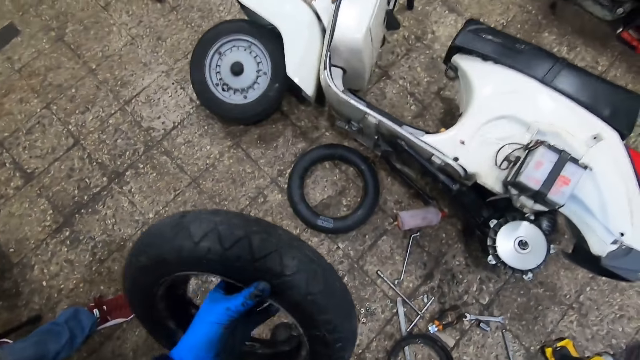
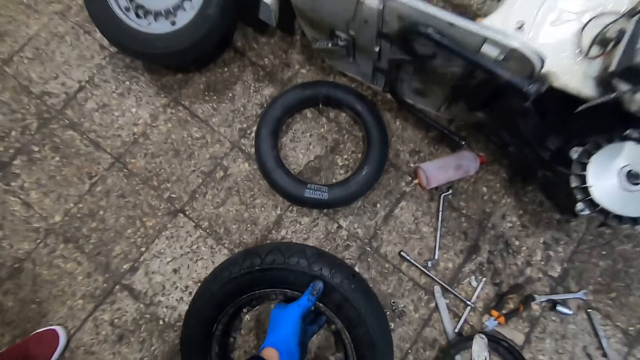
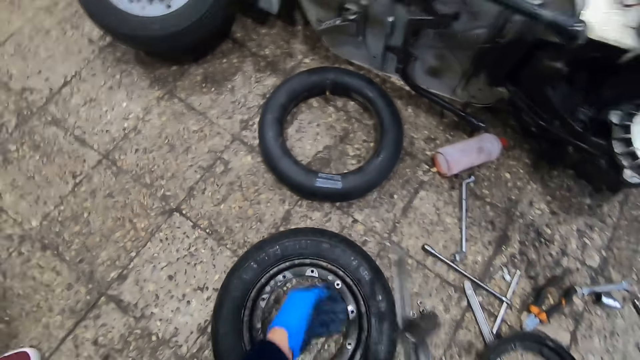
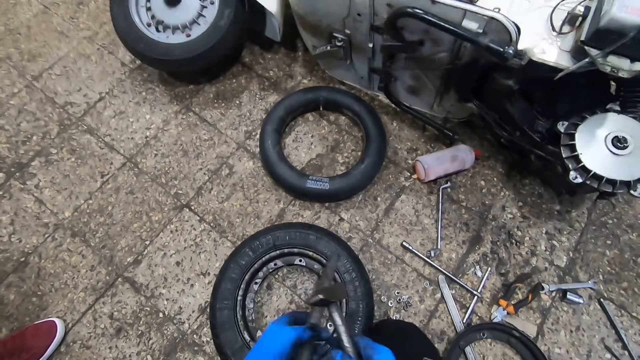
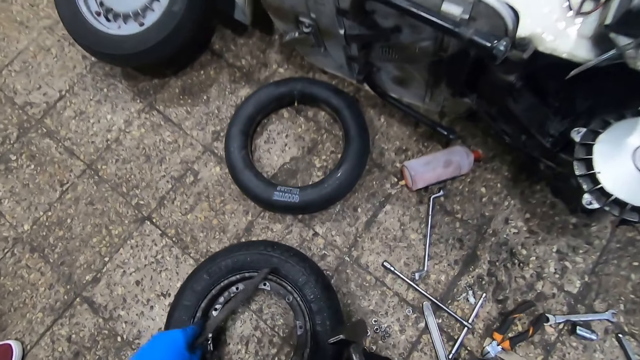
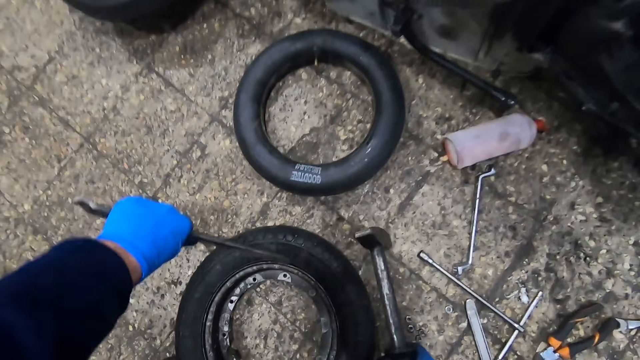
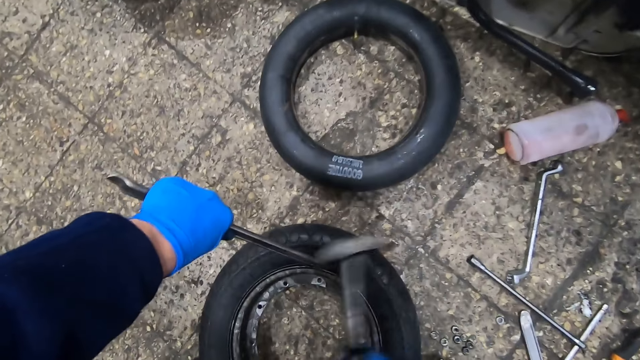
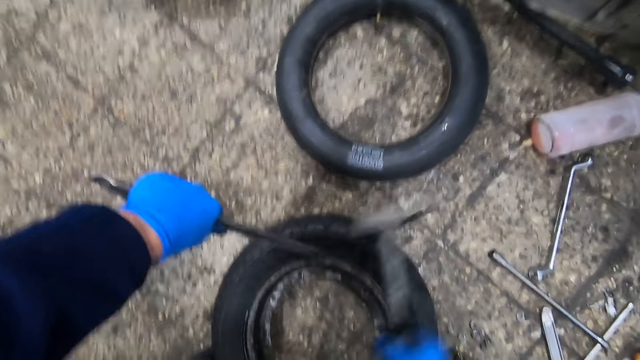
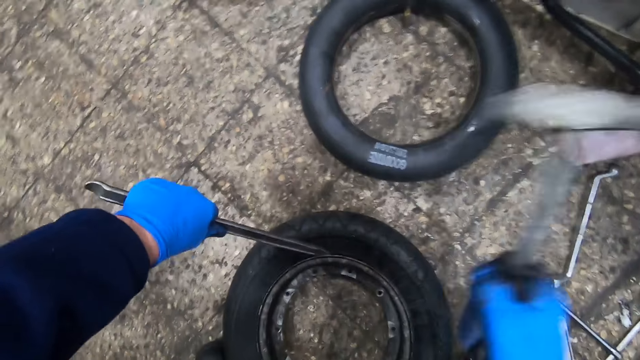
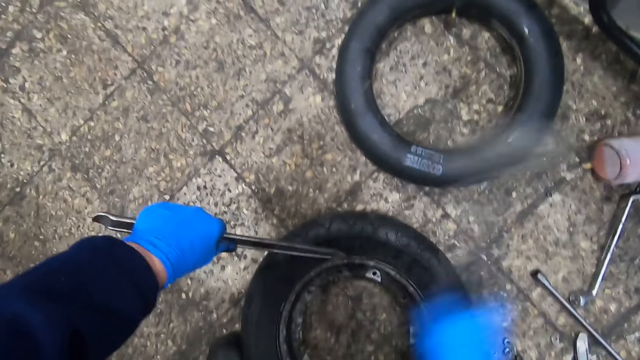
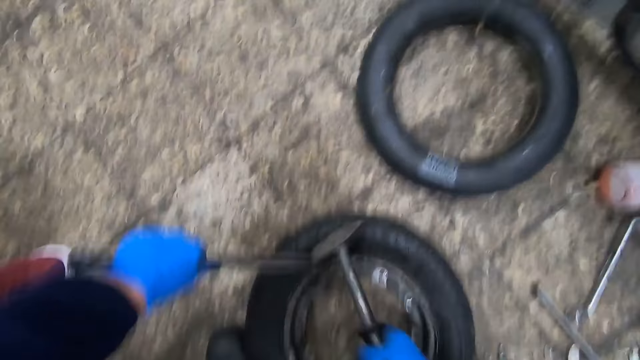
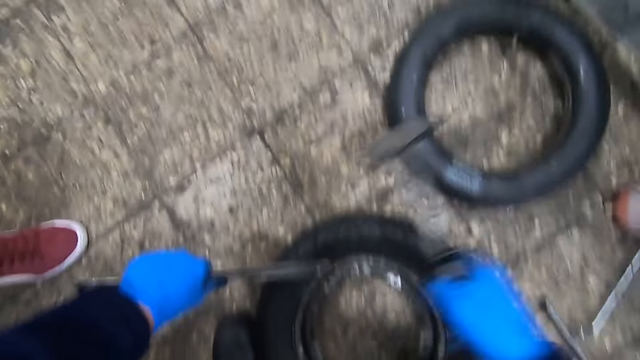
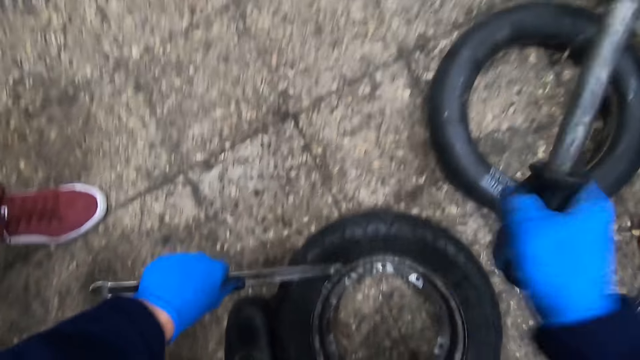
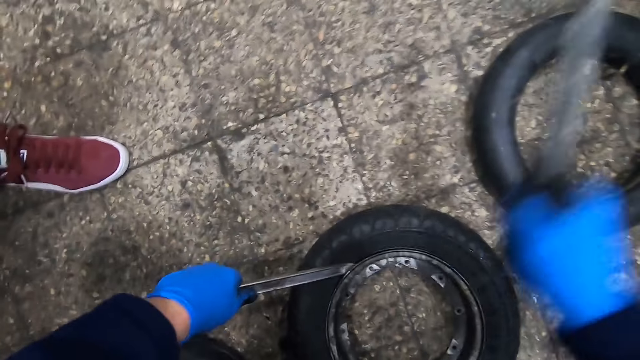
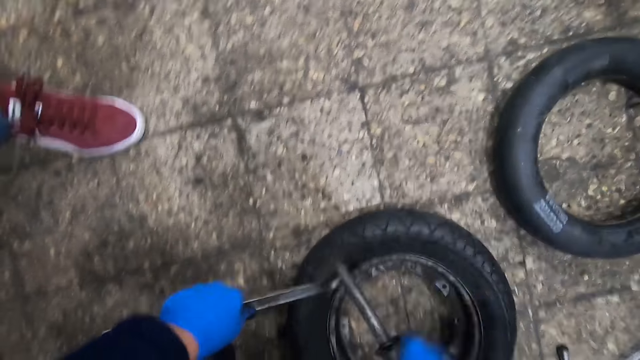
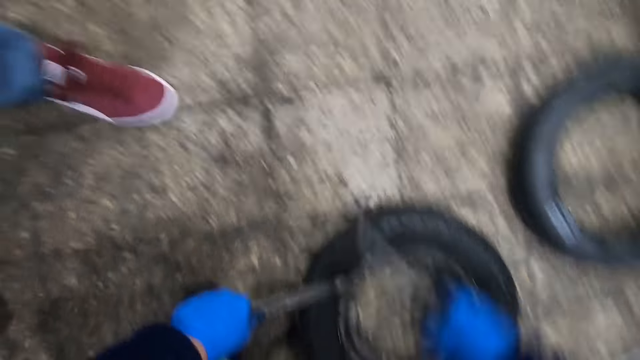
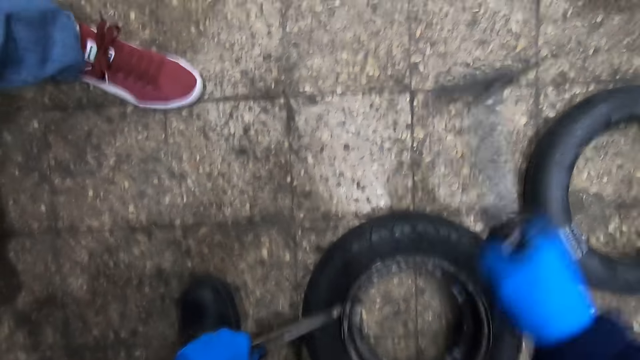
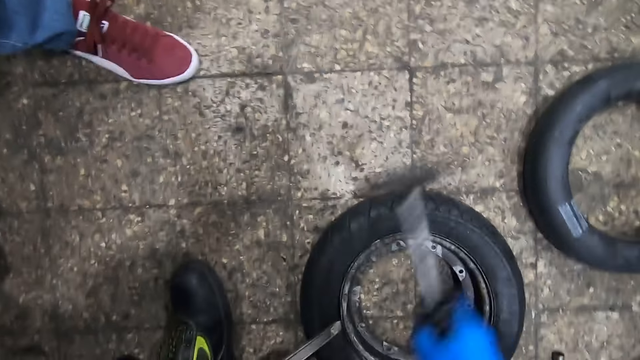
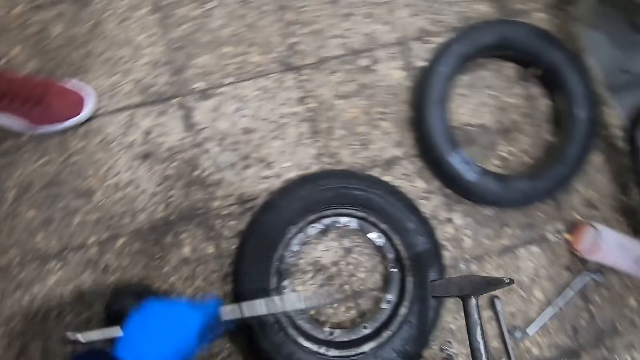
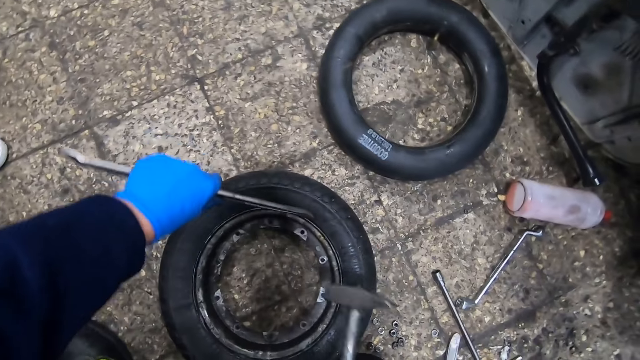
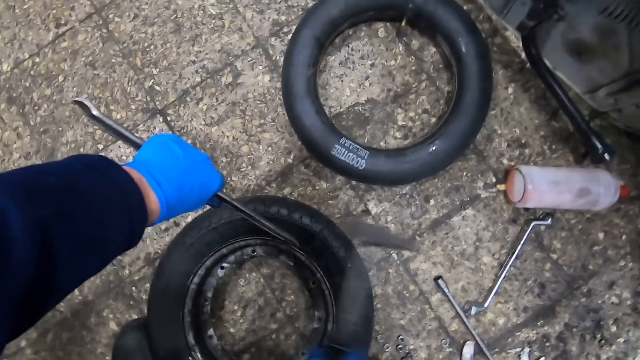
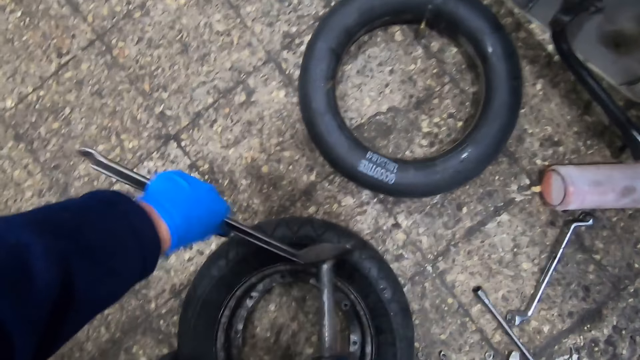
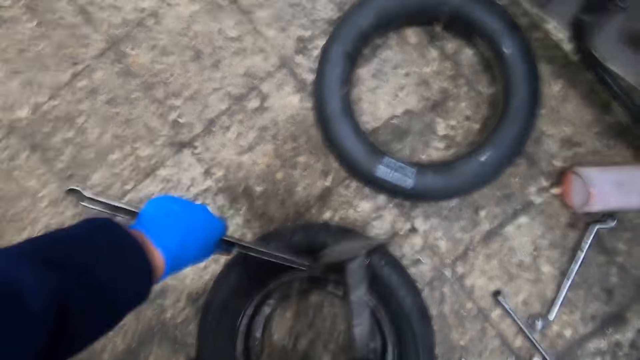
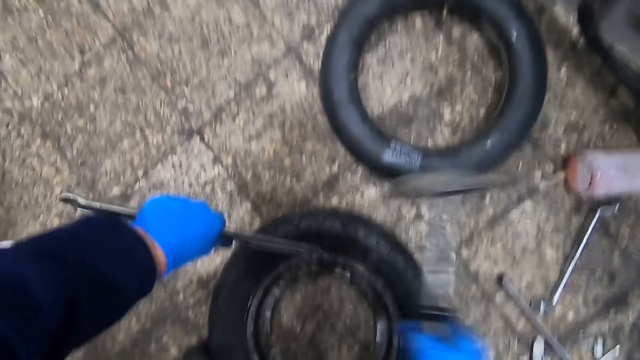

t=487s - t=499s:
The camera wearer places the tire on the floor. He passes the iron from his left hand to his right hand. He places the iron in between the rim of the tire and the rubber. He hits the iron into the tire with the hammer in his right hand.

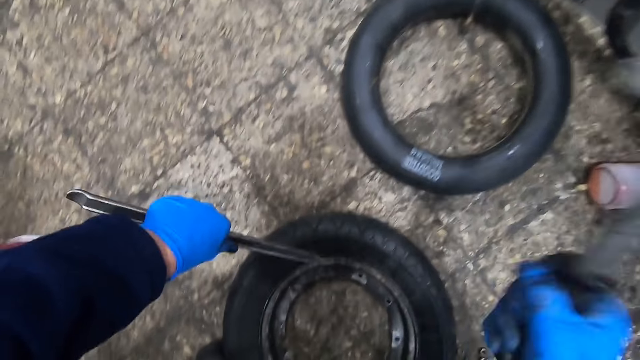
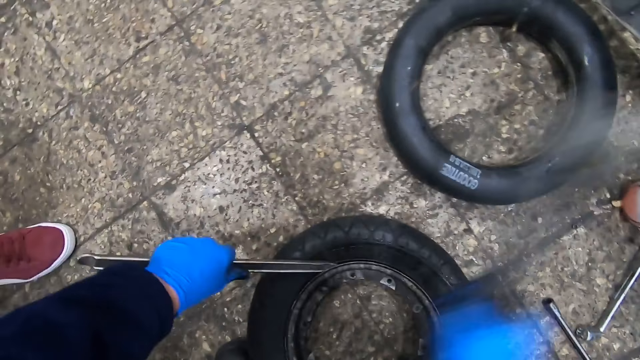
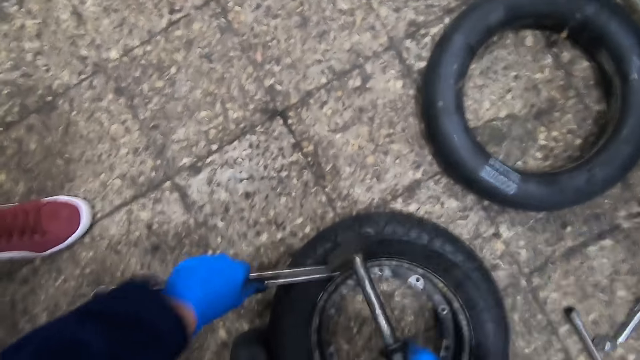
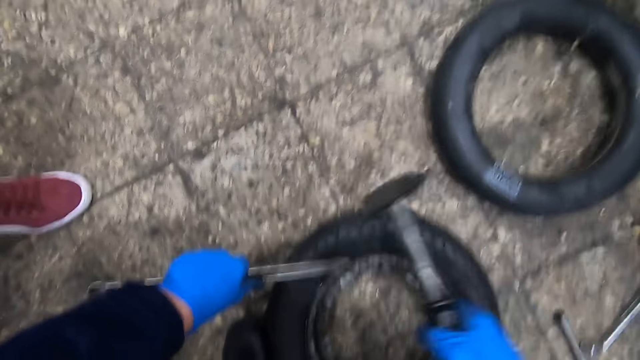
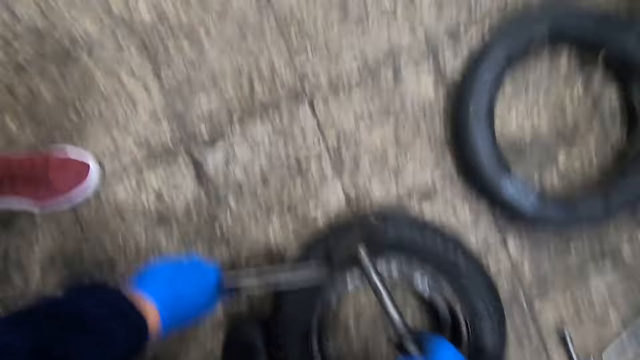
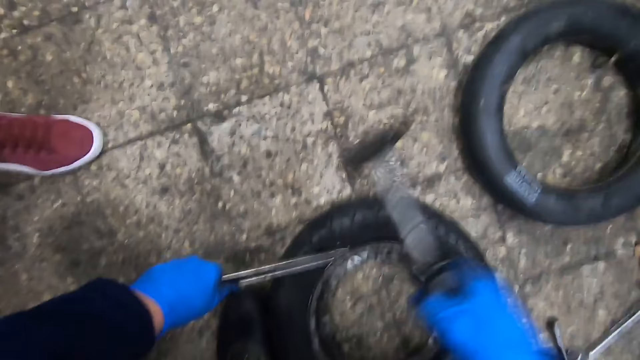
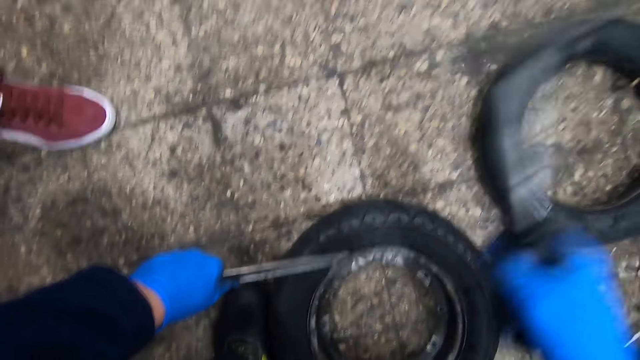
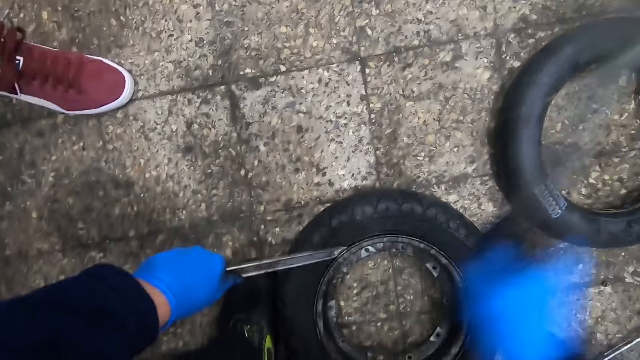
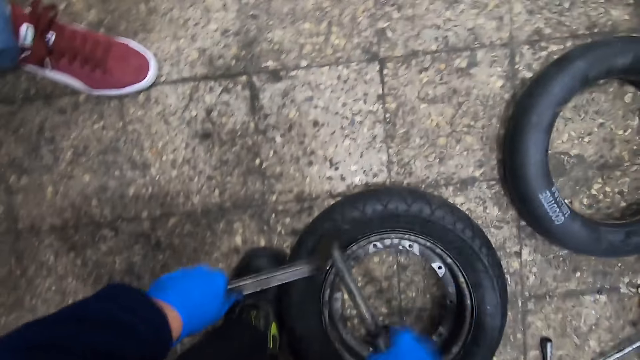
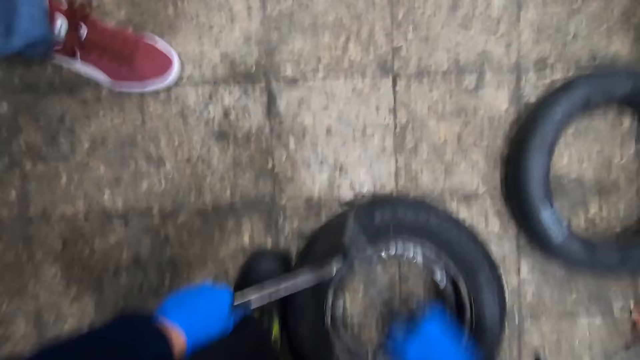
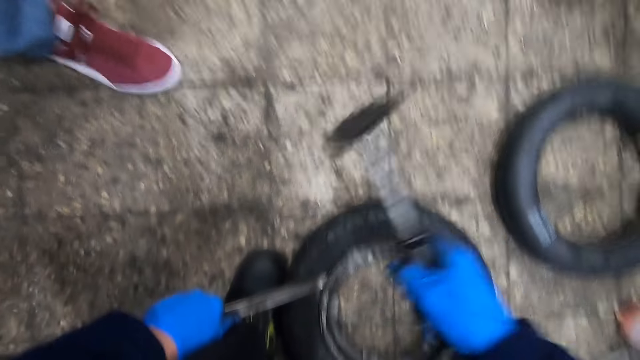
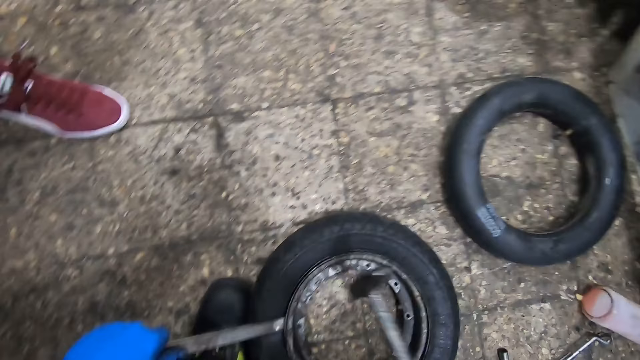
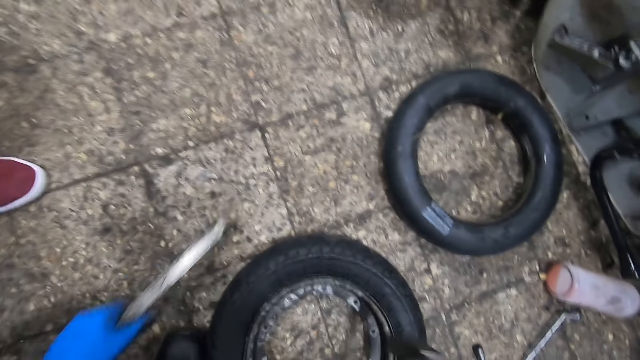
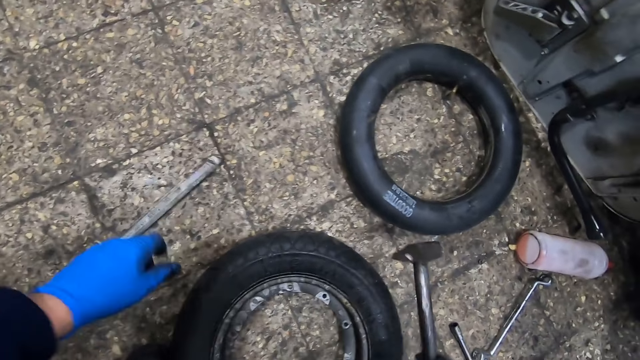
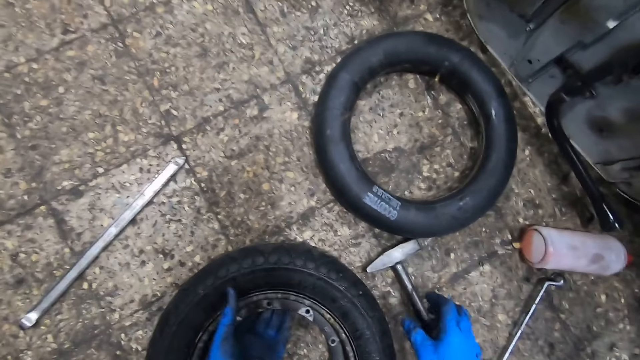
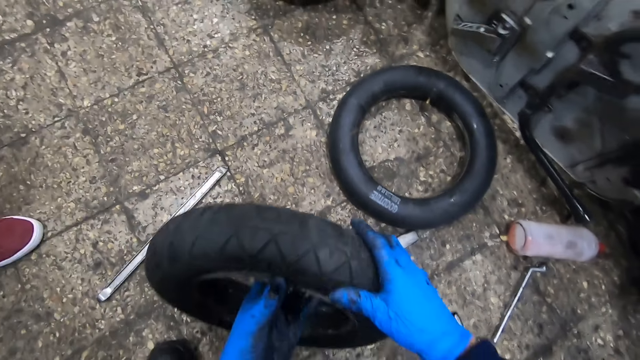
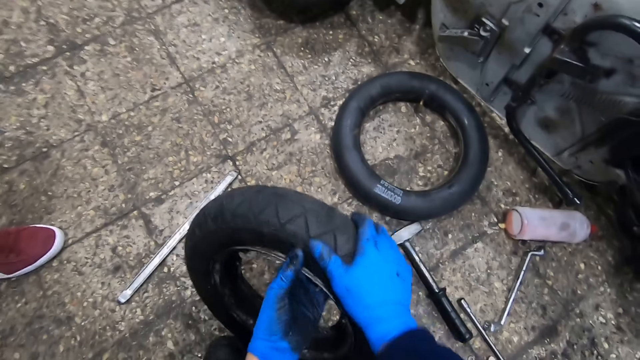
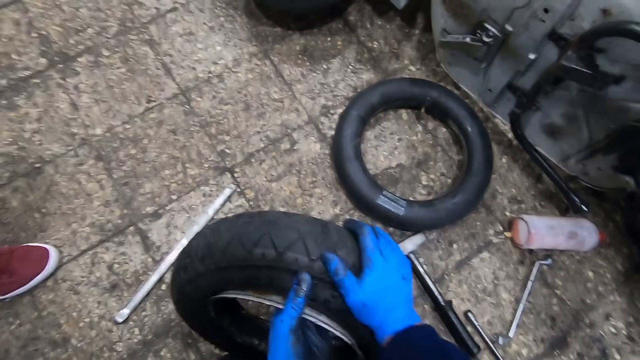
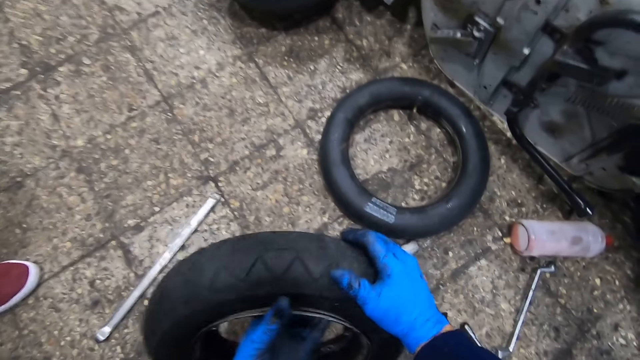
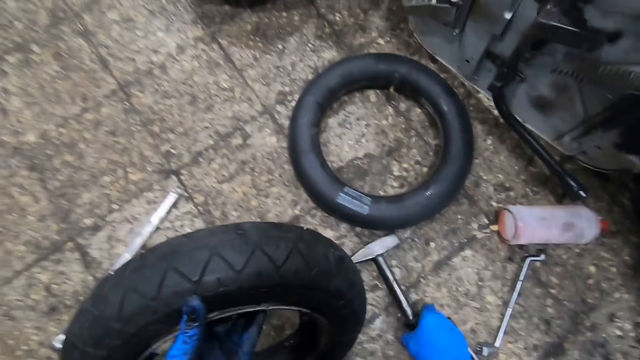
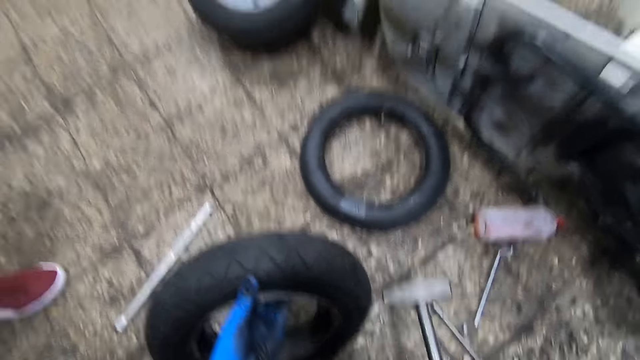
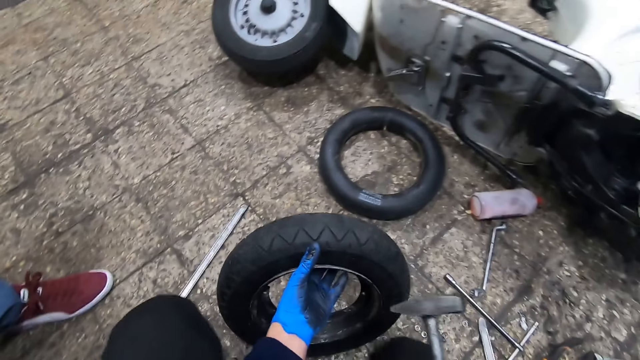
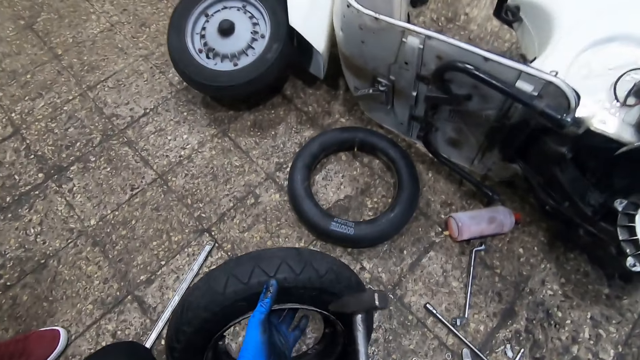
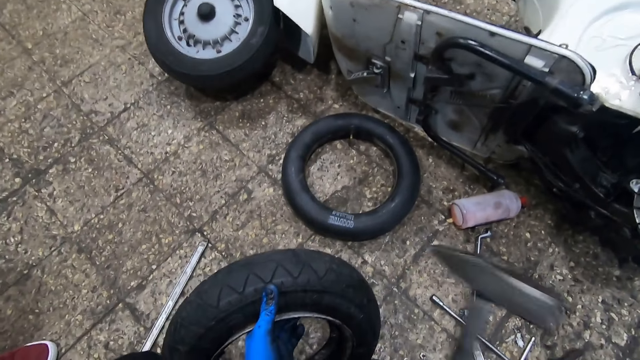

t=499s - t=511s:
The camera wearer places the iron on the floor. He places the hammer on the floor. He picks up the tire from the floor with his left hand. He pushes the tire with his hands. He pulls the rim from the tire with his left hand. He picks up the hammer from the floor with his right hand. He hits the rim of the tire with the hammer in his right hand.
